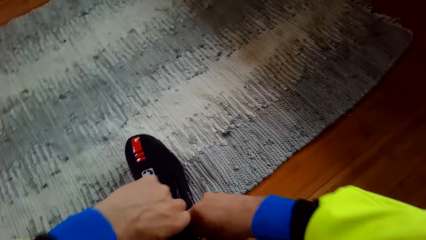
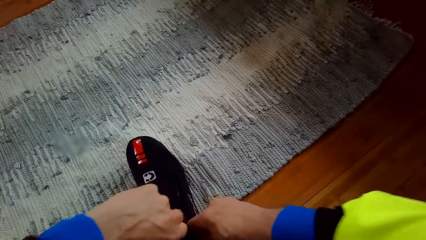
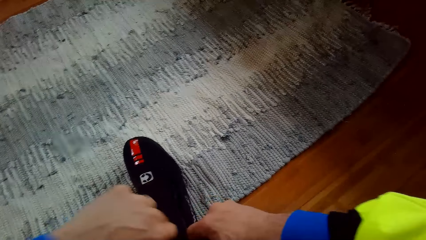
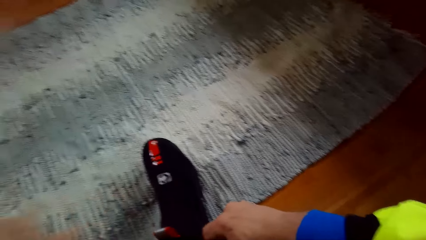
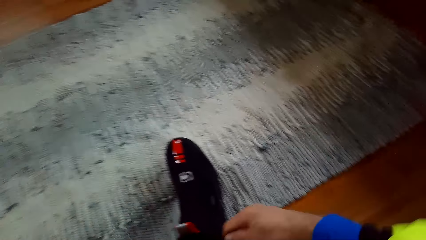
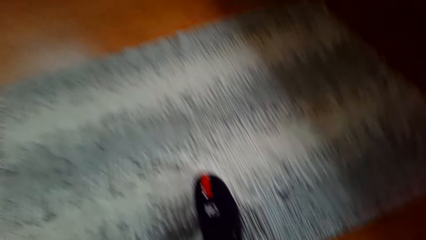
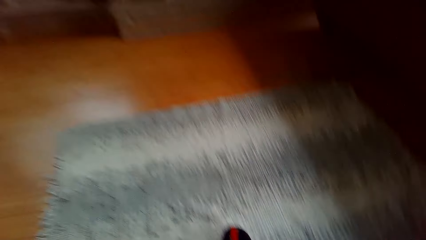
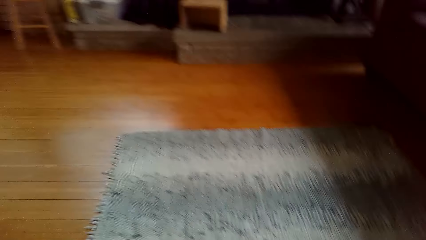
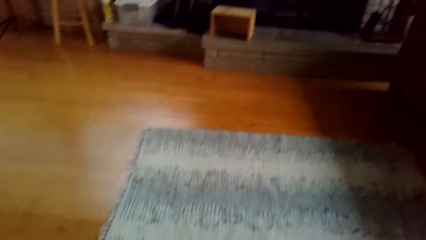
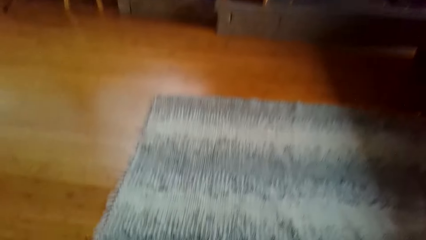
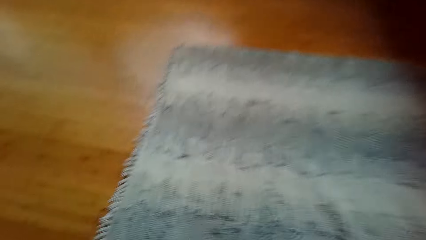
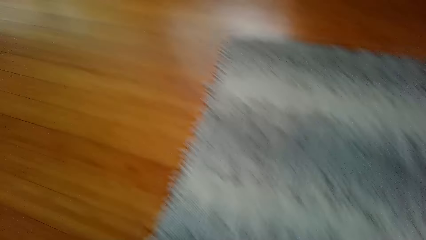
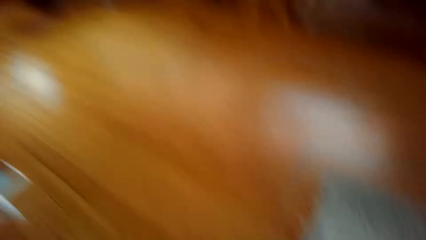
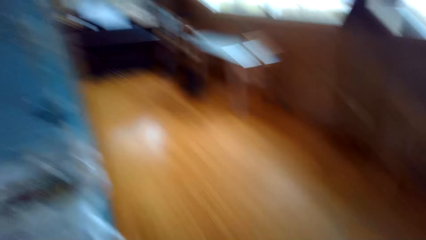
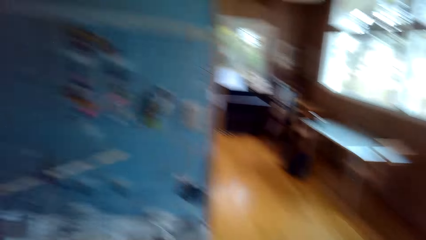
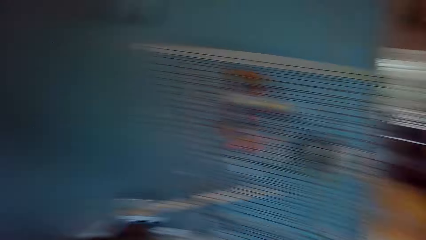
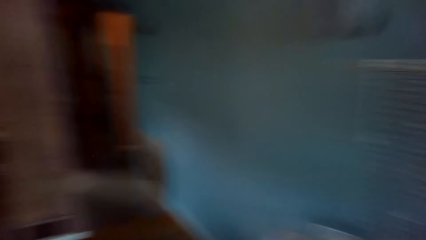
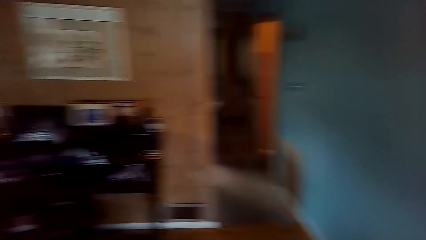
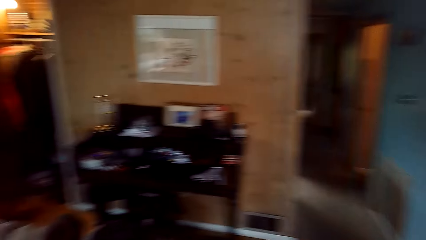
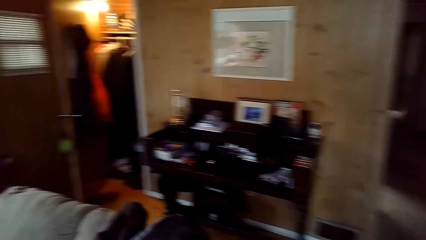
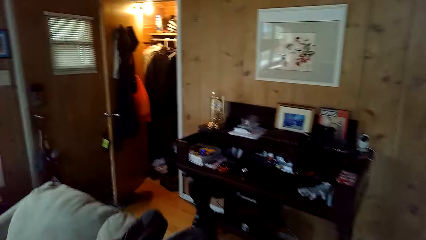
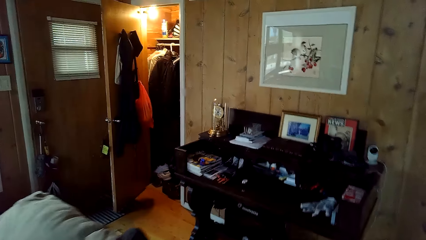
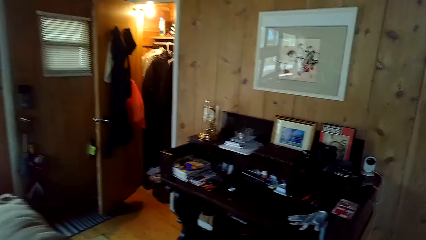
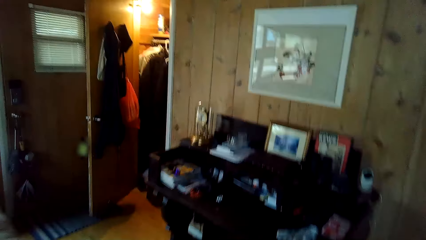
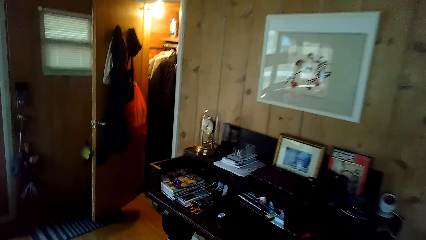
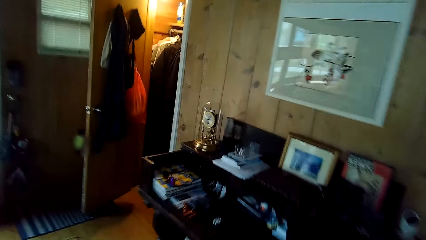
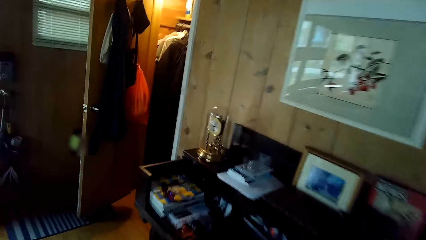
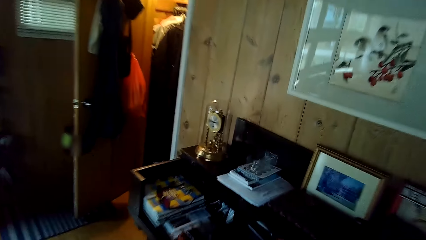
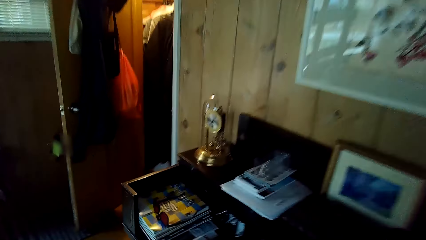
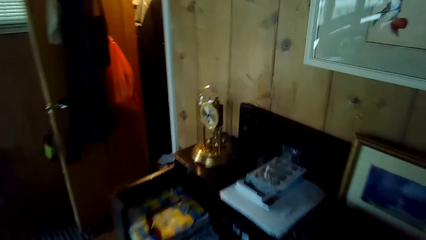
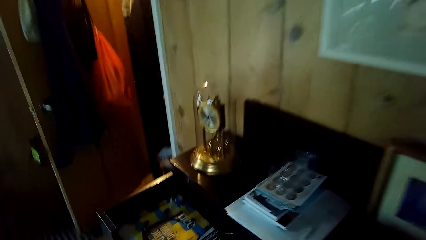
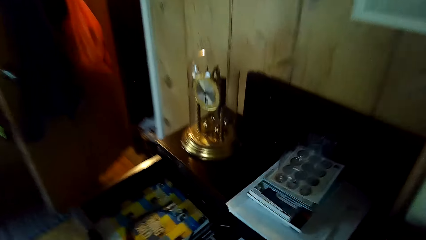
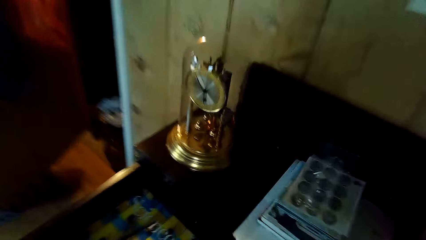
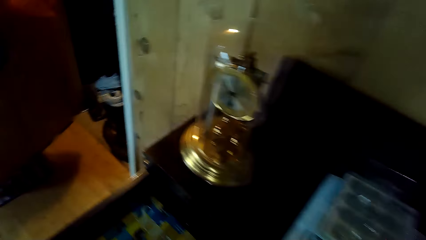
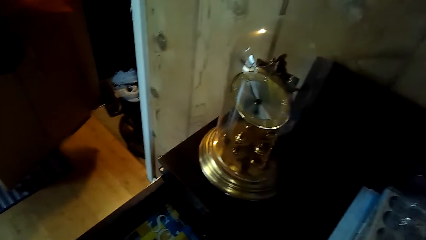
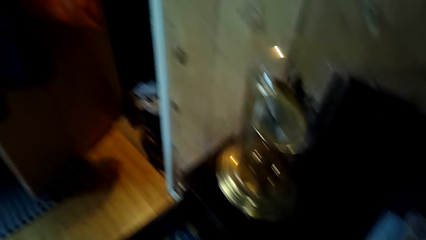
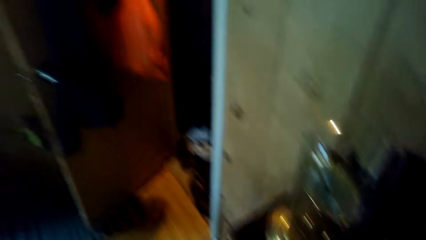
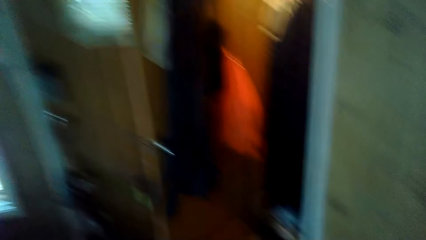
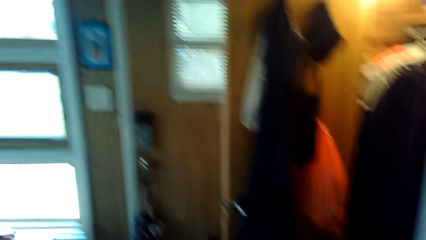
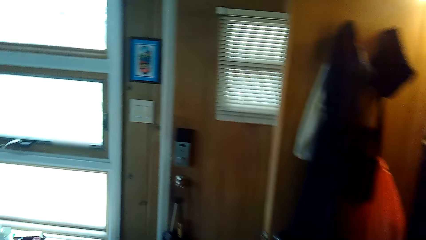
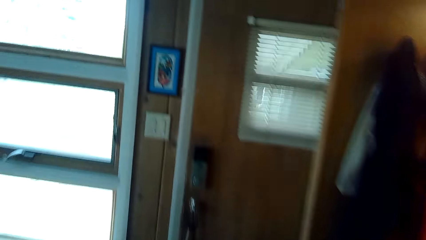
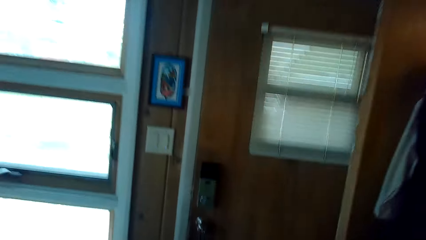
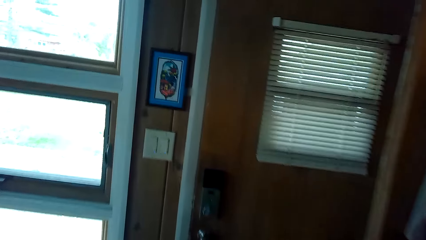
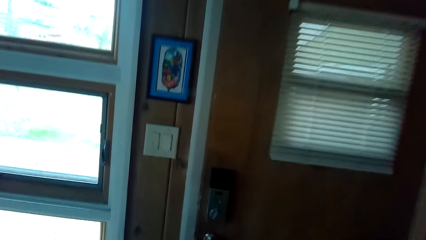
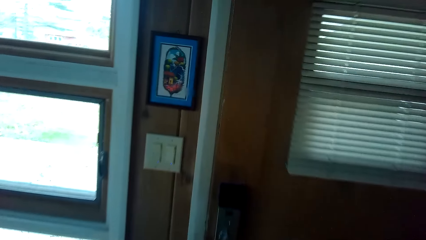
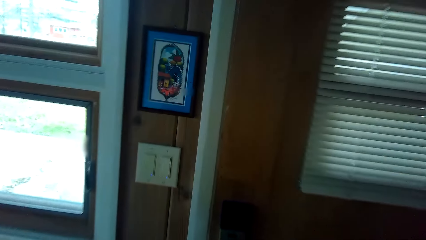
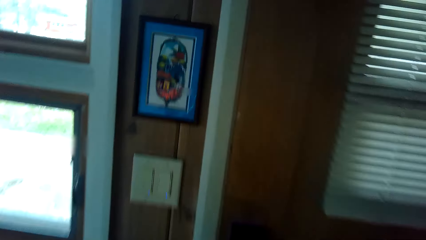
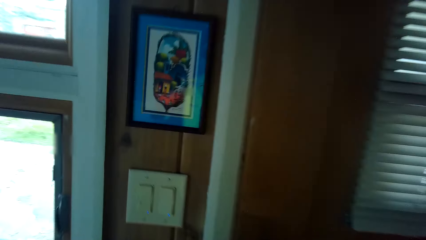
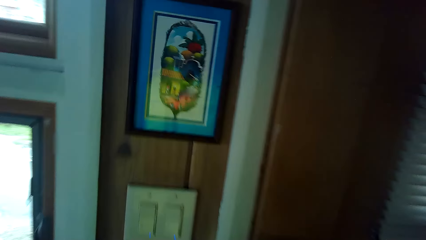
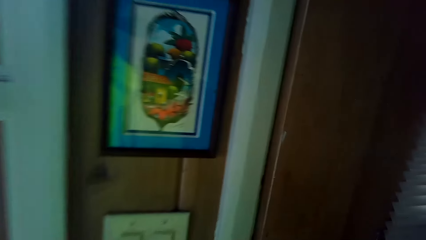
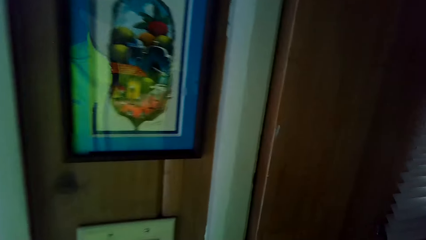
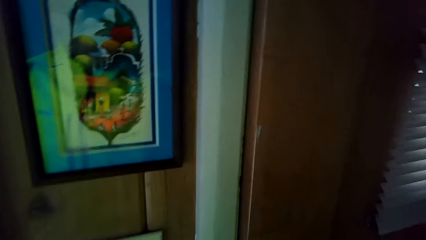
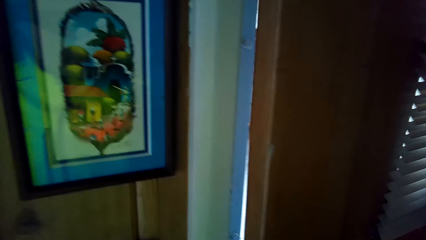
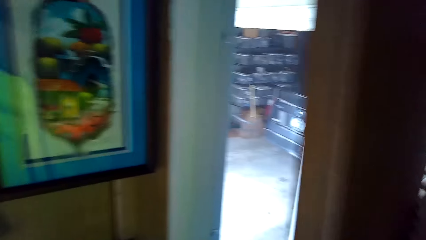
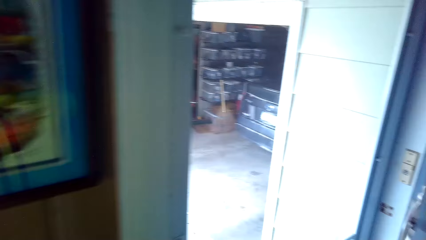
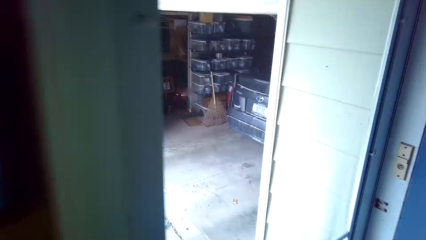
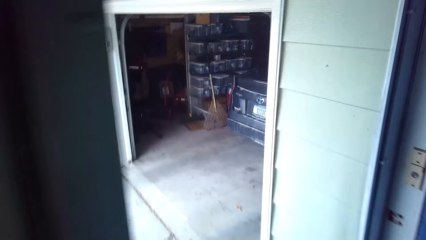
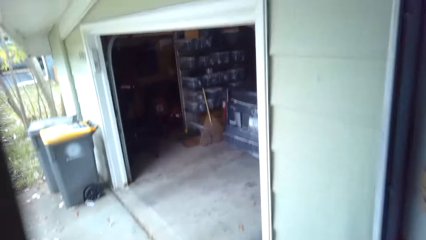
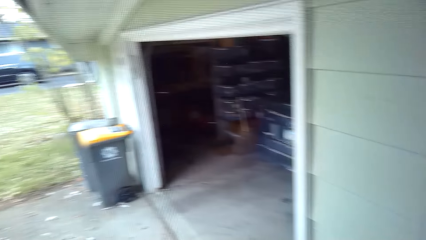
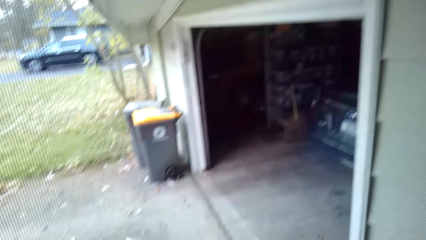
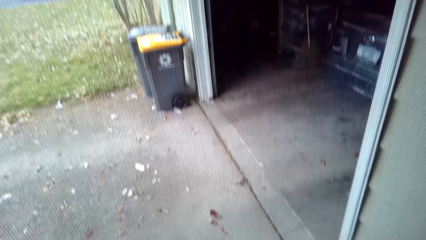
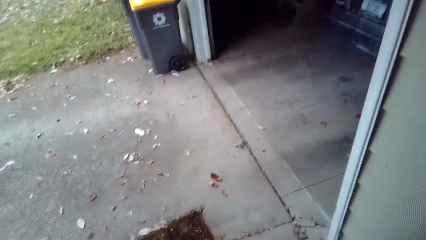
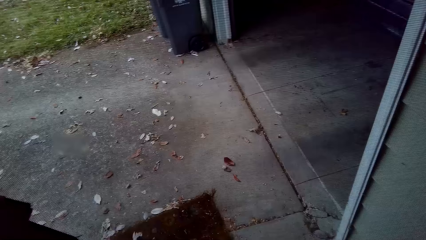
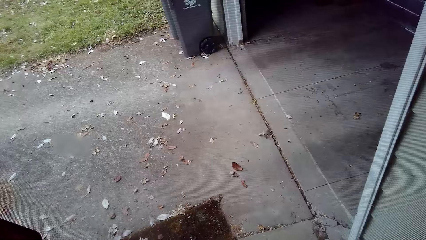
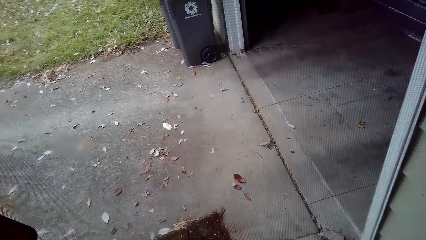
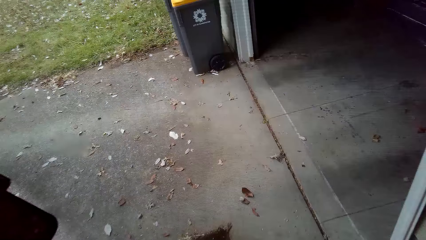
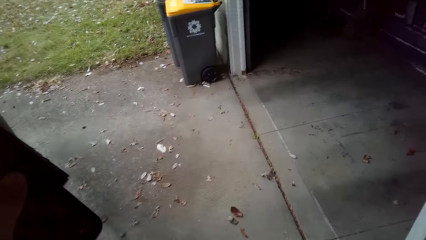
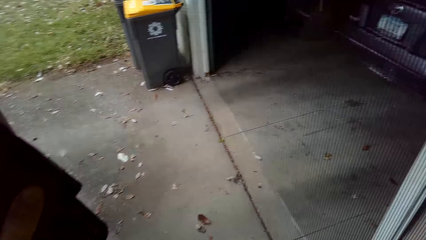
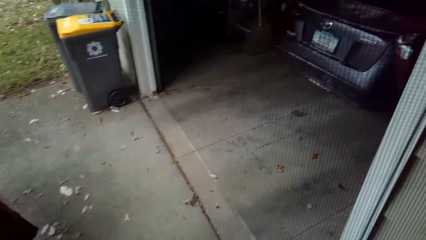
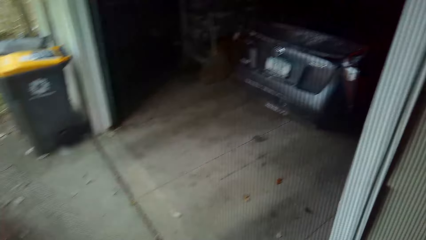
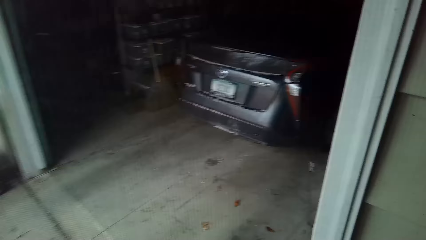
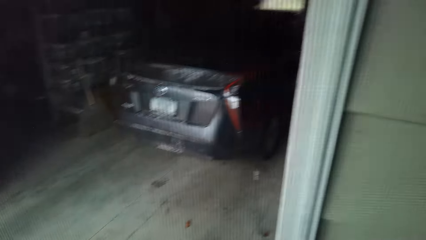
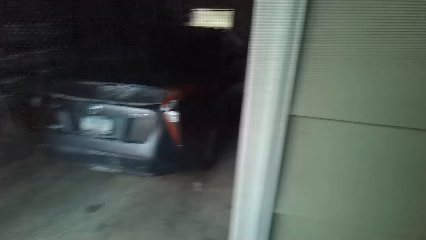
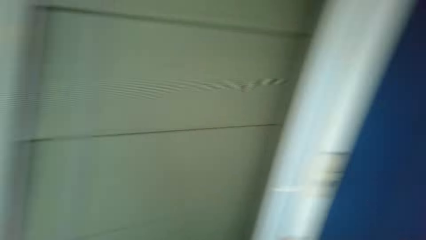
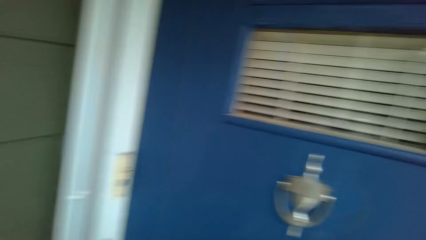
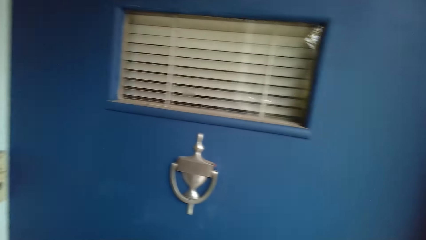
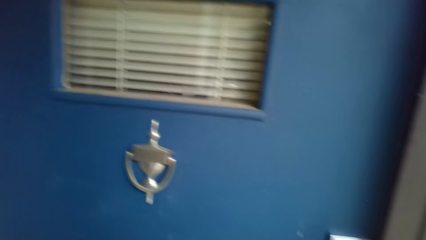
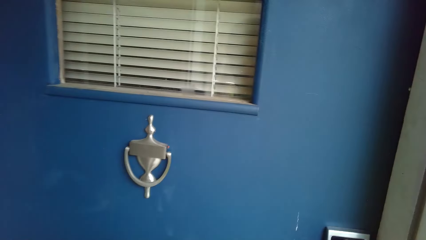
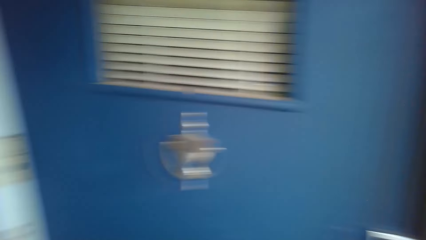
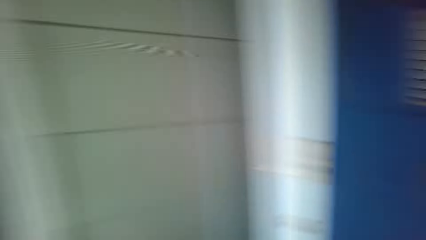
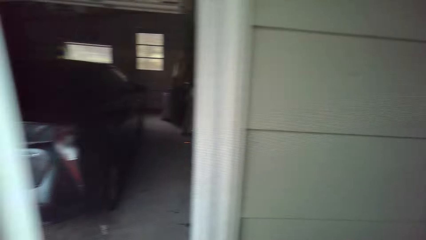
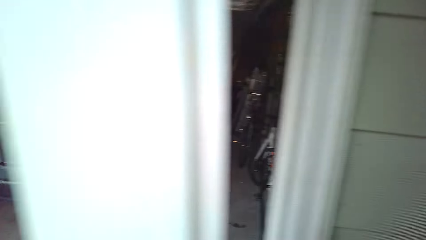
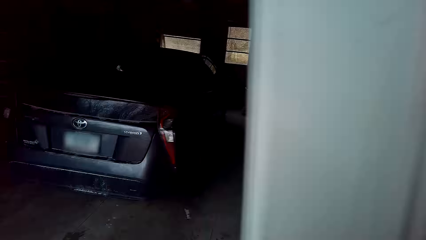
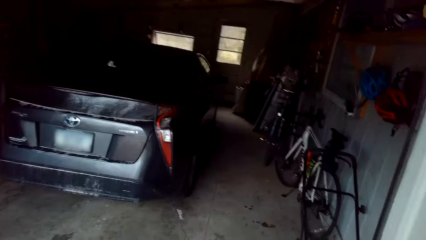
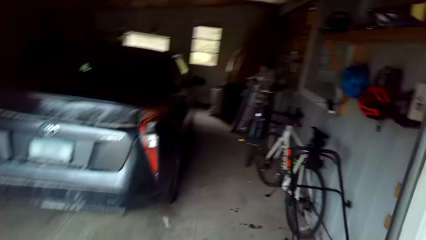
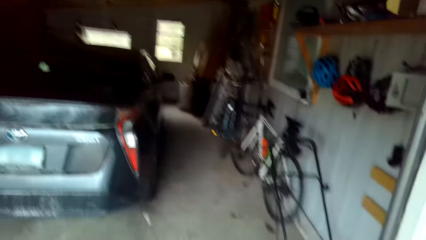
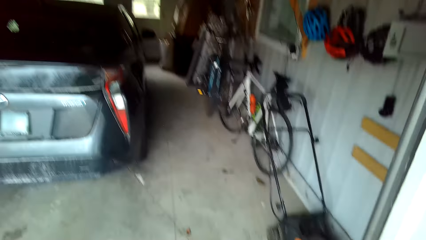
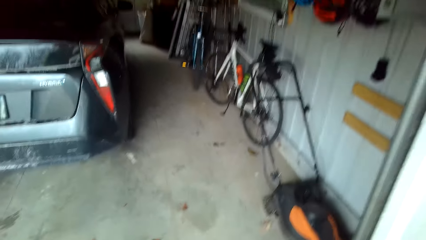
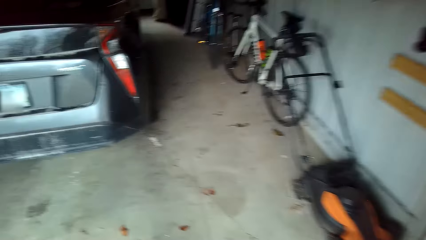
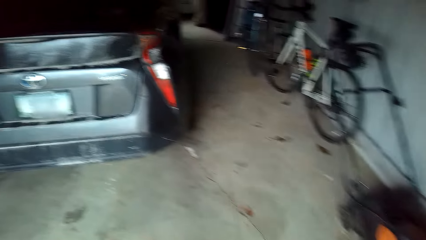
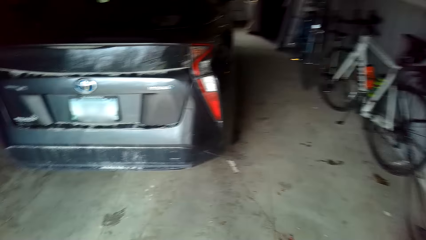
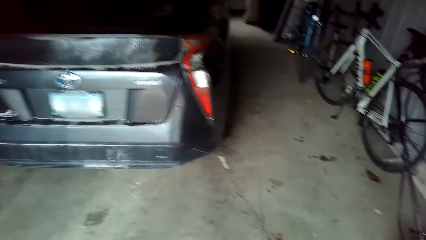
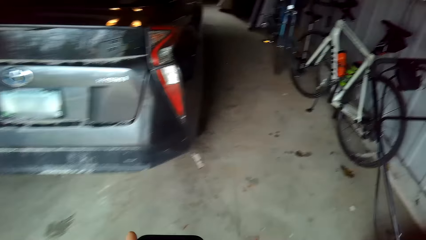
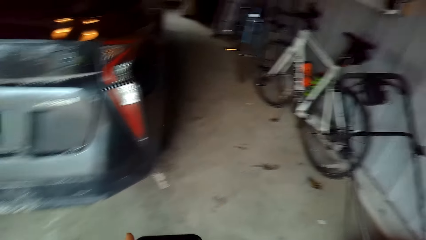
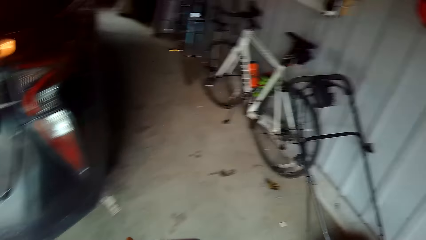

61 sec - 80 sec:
The camera wearer stands up. They walk to the store. They walk towards the wooden door. They open the wooden door. They walk away from the door. They open the door. They look around. They walk towards the garage.
